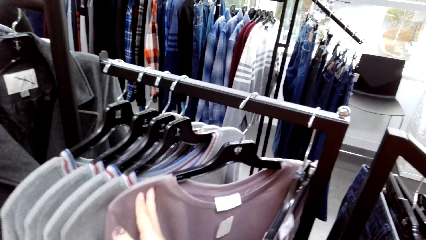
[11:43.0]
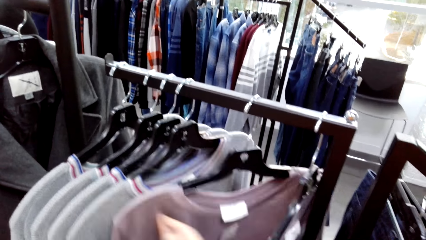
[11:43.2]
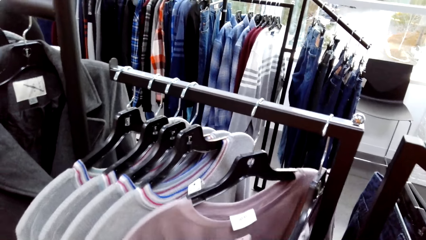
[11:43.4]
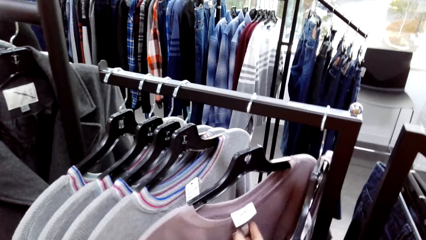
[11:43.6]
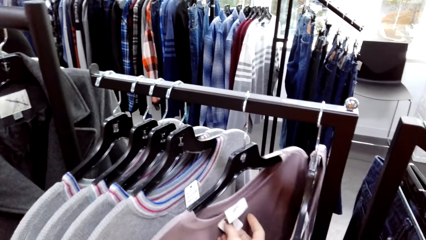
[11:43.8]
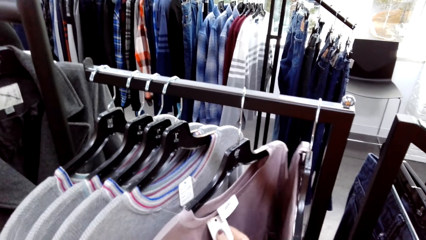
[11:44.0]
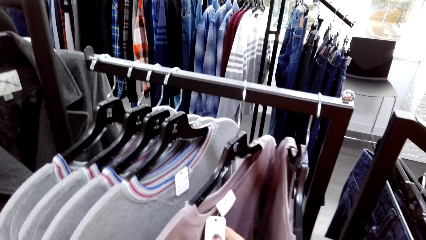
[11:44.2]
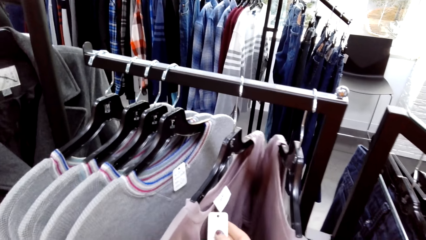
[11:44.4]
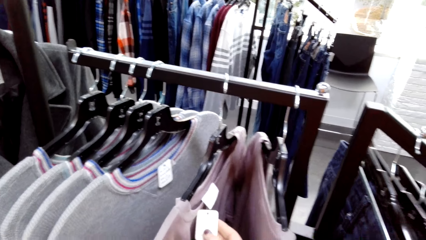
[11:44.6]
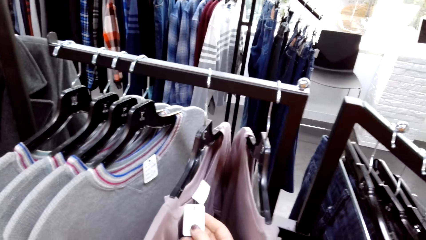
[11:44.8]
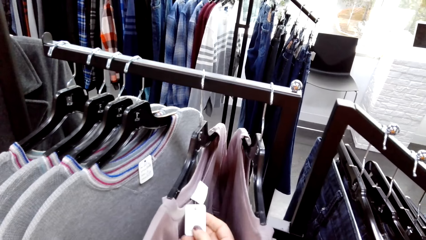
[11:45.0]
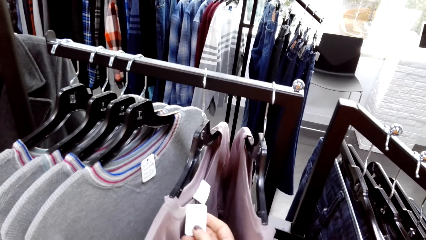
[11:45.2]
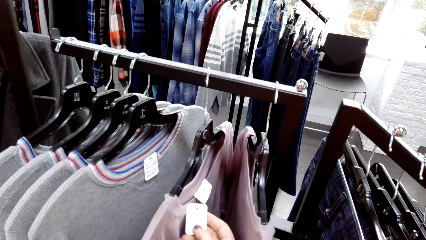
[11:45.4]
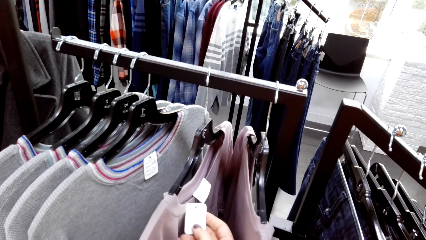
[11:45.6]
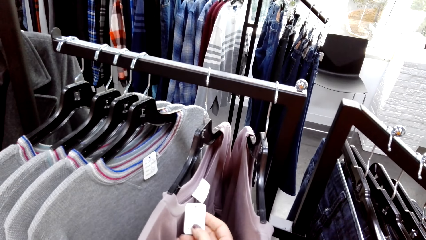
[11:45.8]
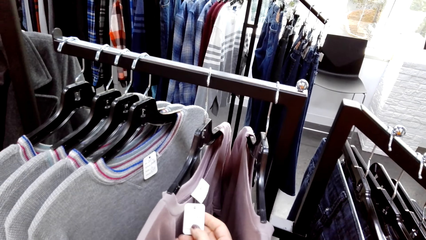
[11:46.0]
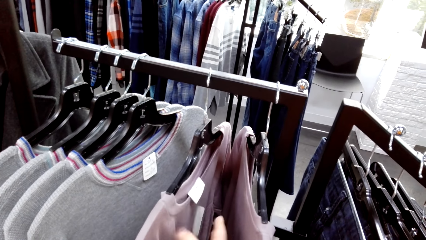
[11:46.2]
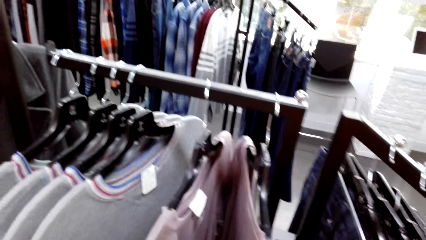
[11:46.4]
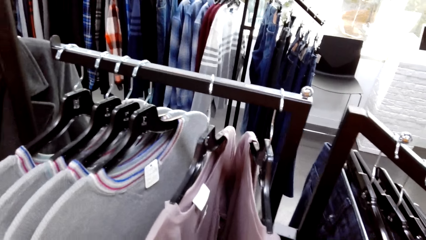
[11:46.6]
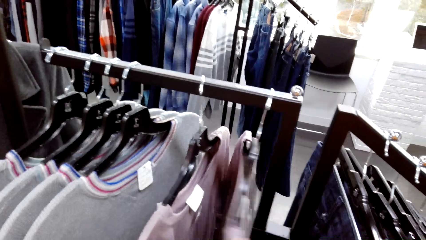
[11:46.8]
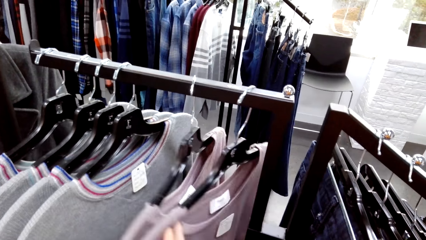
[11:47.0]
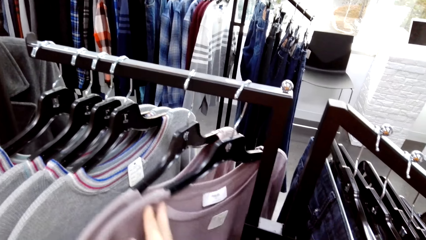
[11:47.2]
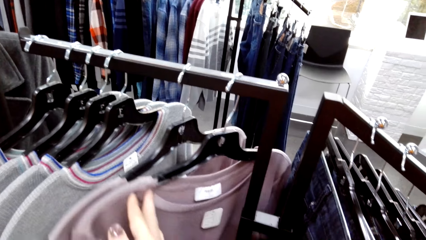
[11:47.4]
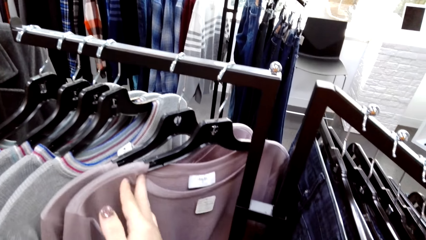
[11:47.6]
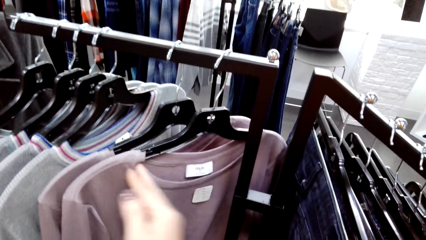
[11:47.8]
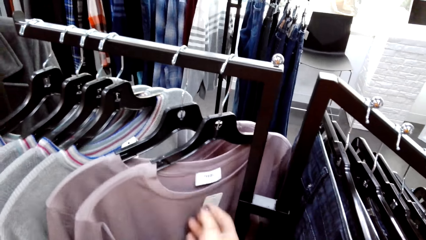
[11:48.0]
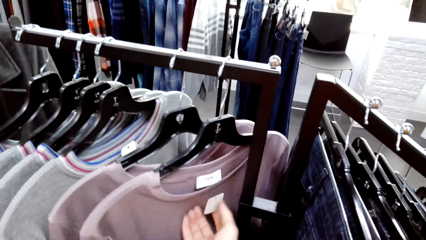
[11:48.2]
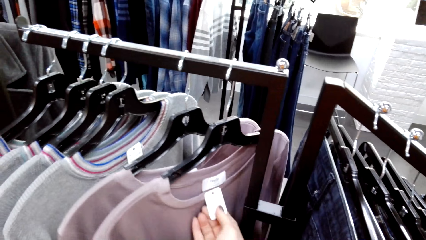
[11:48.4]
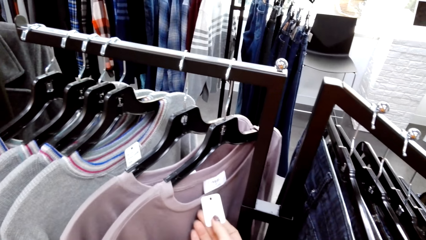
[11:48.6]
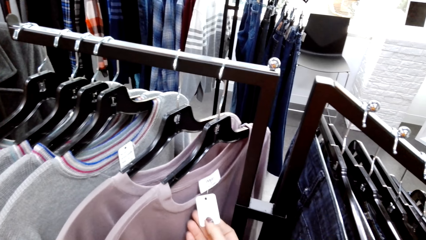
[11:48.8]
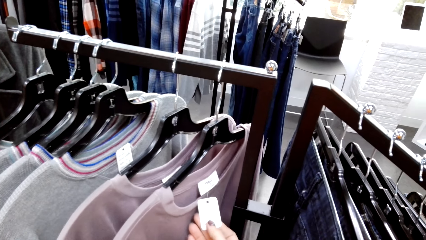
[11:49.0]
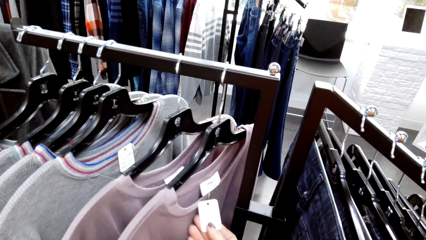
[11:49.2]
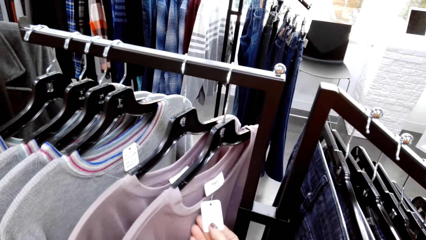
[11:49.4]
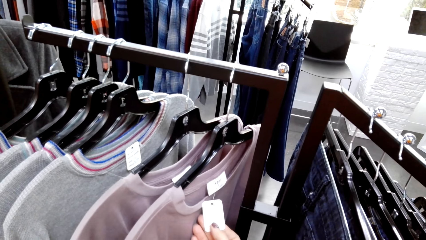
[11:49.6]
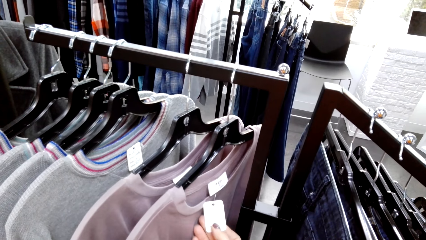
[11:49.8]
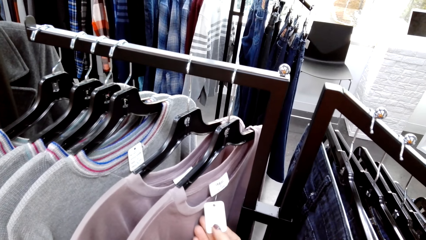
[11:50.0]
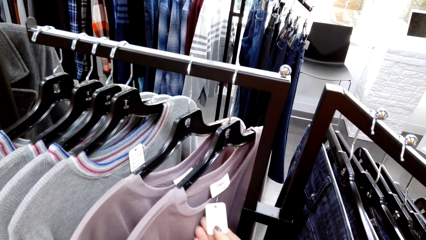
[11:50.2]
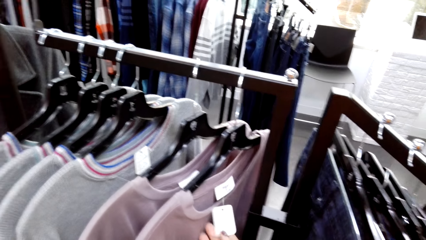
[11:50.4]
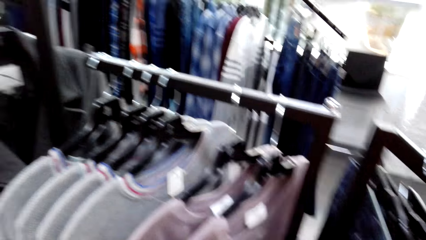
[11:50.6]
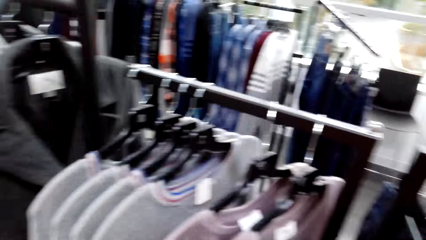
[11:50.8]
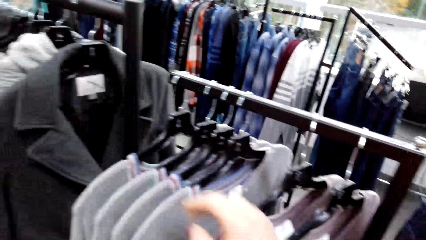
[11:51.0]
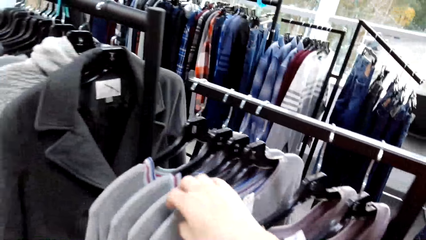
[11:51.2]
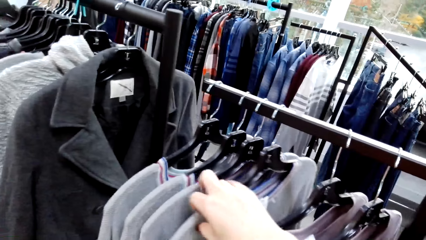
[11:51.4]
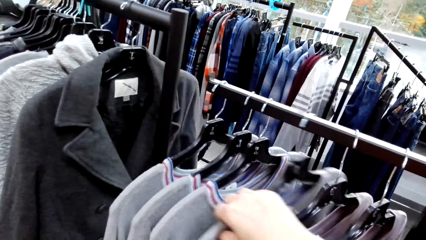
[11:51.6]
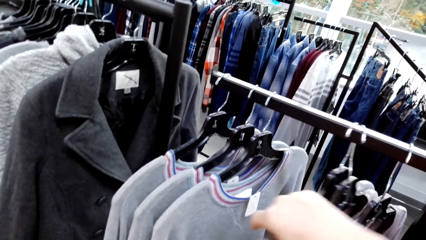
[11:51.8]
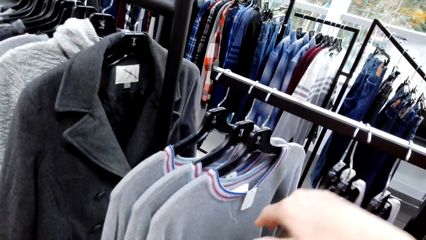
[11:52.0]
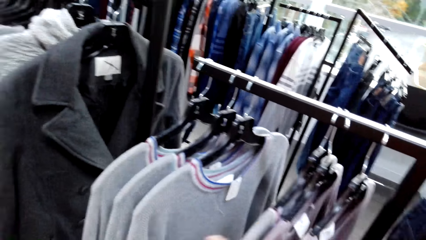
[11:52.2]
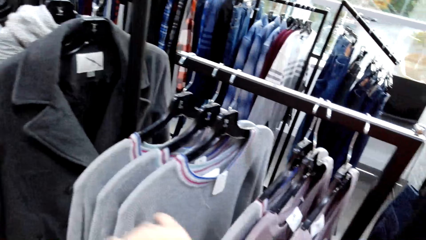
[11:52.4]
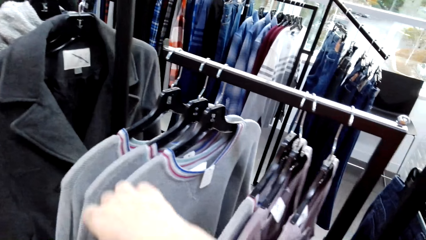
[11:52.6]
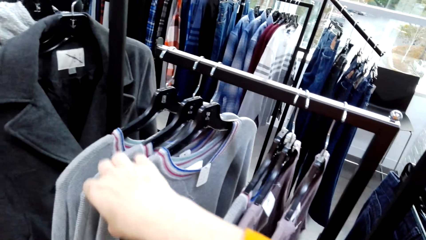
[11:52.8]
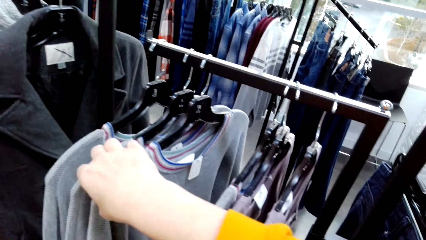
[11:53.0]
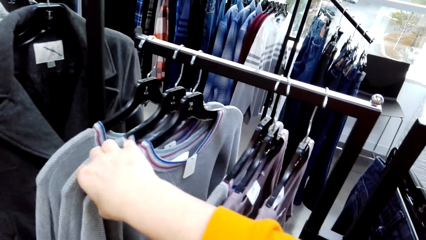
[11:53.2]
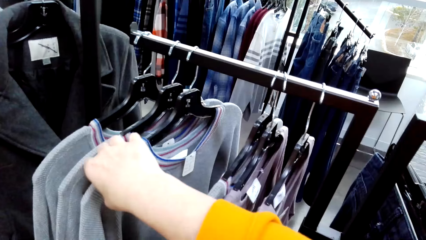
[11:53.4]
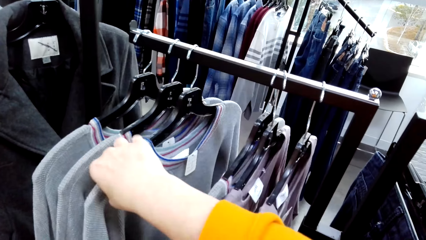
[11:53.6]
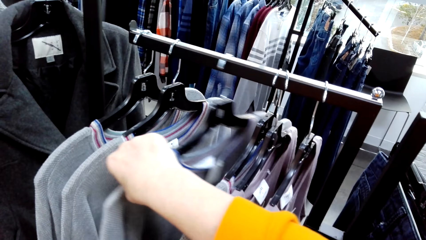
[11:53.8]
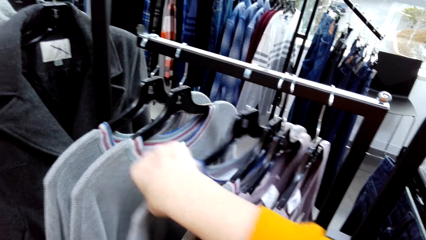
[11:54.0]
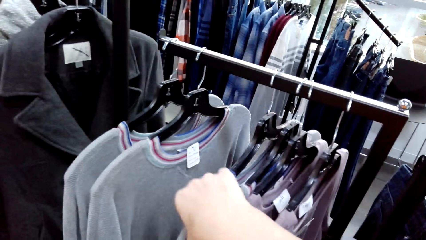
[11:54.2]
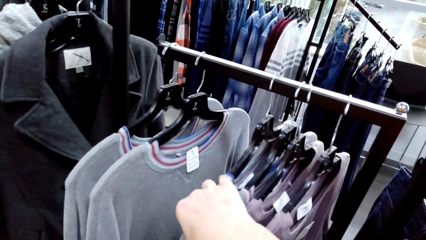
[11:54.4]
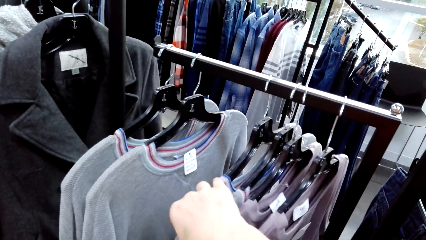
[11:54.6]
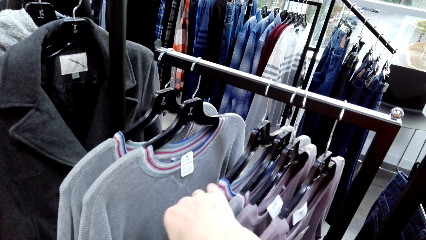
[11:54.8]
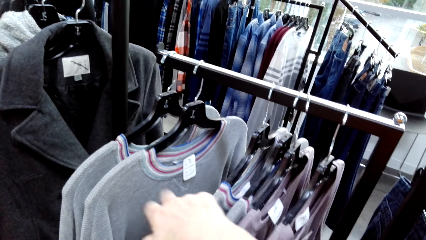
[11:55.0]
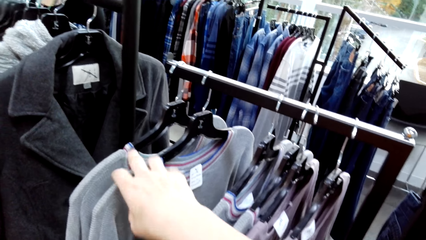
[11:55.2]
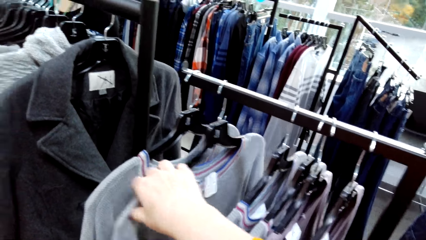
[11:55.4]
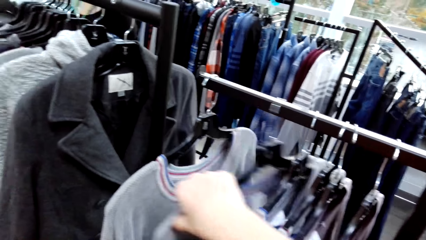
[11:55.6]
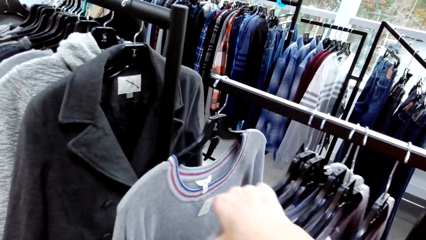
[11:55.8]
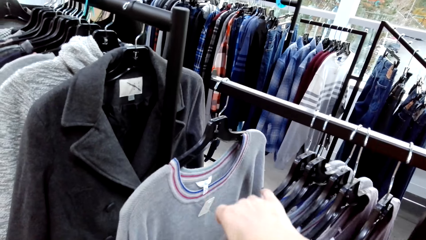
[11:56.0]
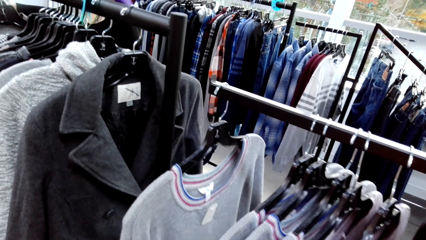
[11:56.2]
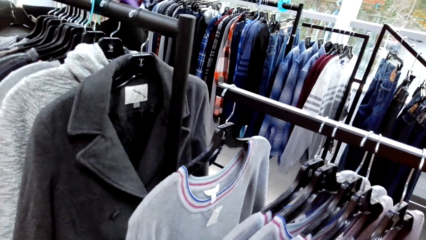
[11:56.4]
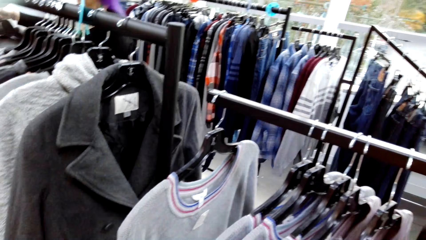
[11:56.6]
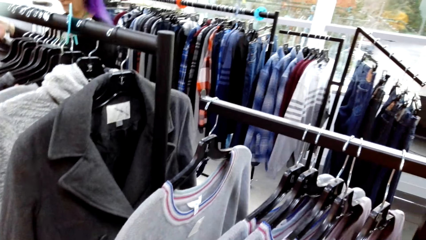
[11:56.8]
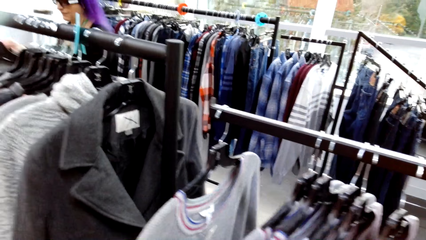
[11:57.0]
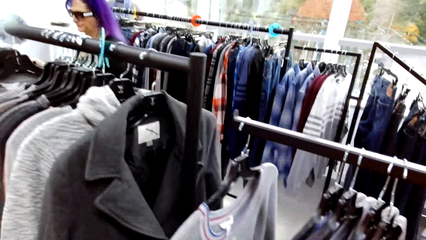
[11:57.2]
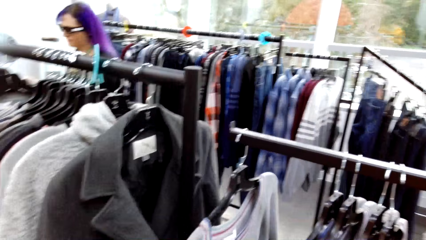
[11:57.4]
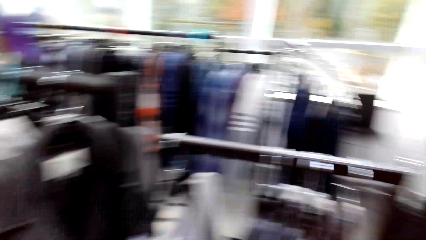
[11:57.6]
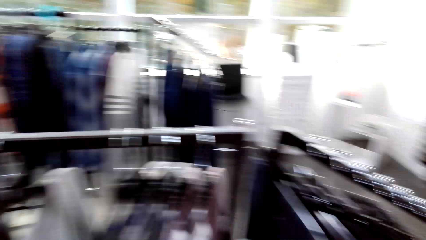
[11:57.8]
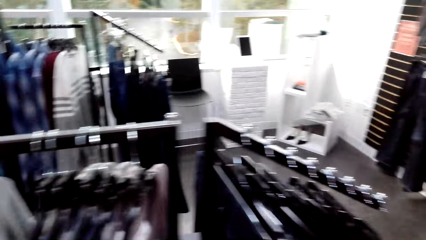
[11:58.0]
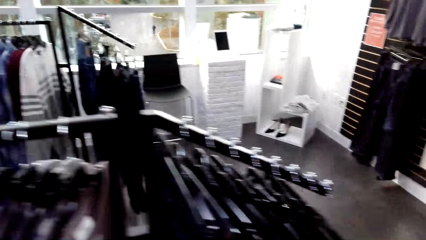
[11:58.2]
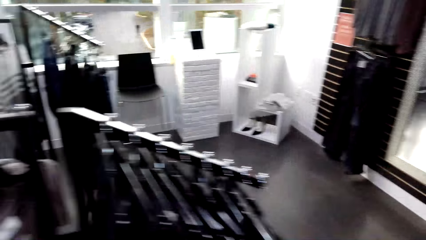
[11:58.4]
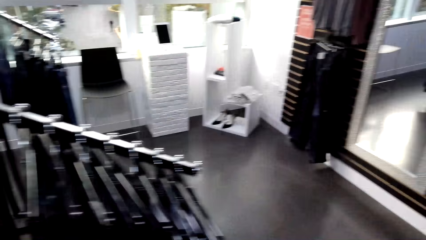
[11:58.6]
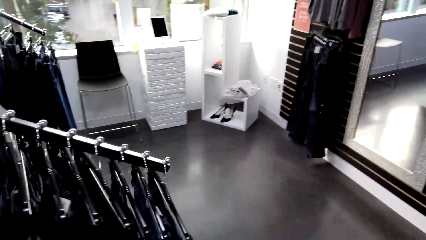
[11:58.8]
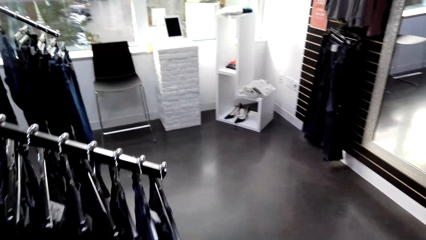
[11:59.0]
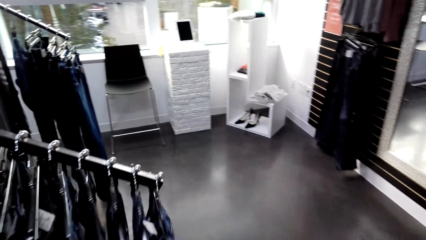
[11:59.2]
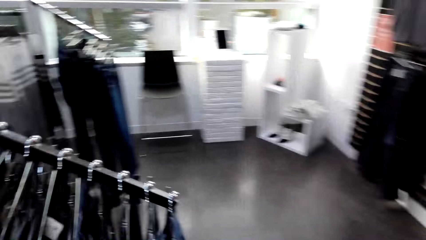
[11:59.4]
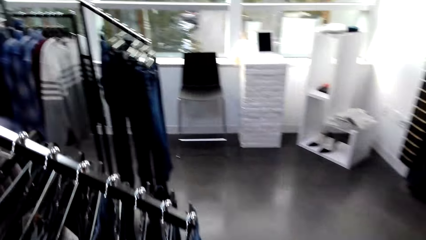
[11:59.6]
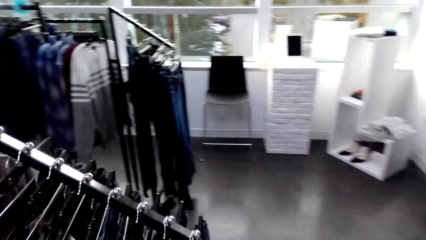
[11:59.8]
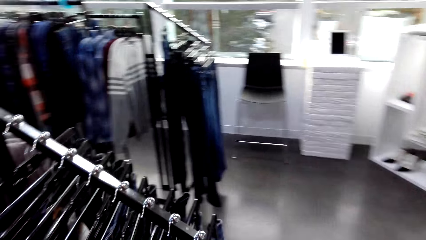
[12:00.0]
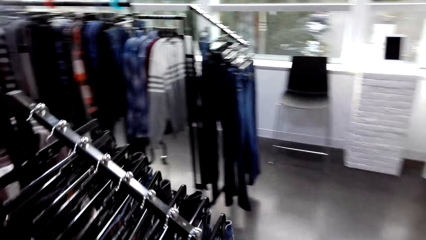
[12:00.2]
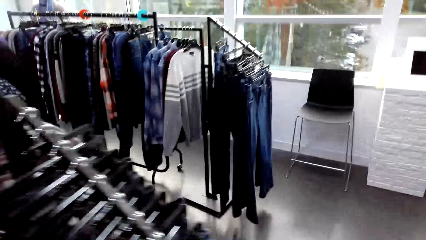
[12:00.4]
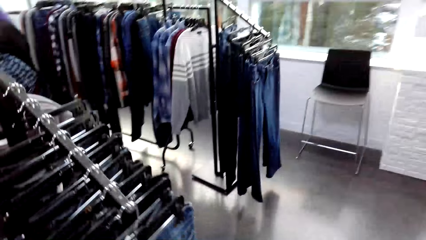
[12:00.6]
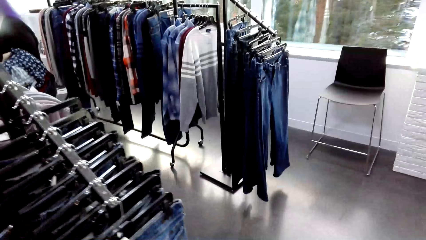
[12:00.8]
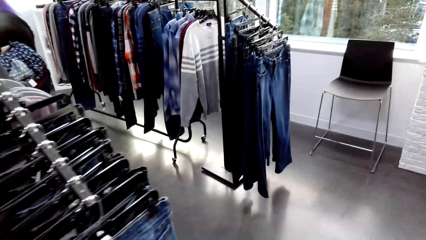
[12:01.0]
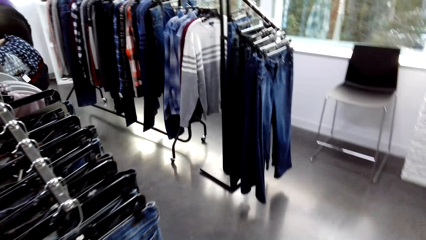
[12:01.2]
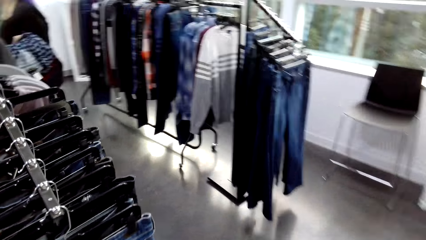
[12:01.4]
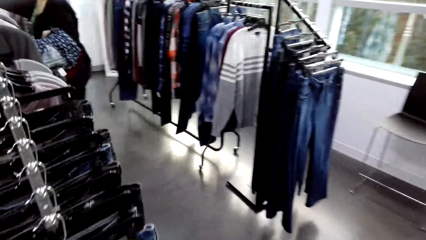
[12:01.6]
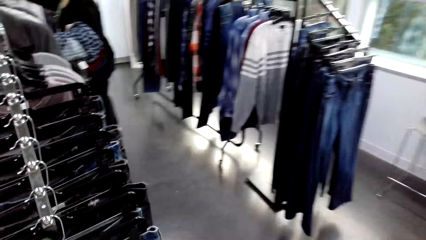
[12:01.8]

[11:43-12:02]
The camera wearer moves the cloth. They look at the tag. They release the tag. They move the cloth. They look at the tag. They move the cloth. They release the tag. They move the cloth. They move it again. They walk around the room.
